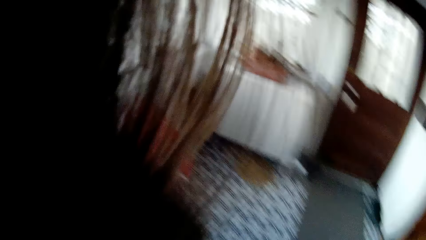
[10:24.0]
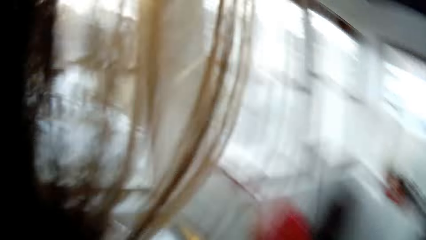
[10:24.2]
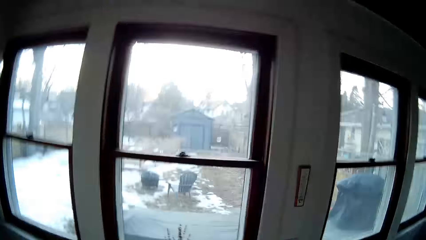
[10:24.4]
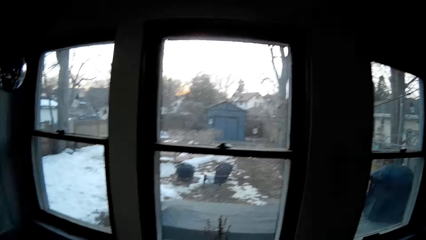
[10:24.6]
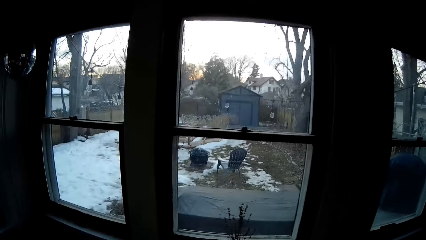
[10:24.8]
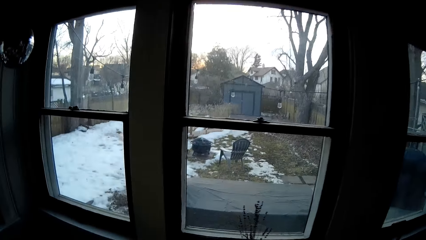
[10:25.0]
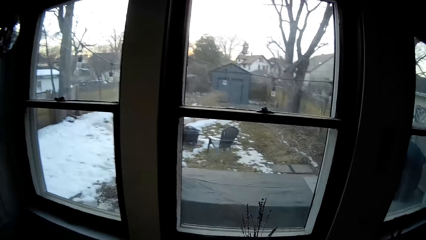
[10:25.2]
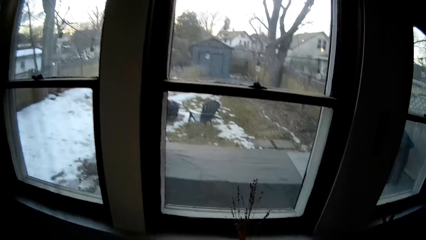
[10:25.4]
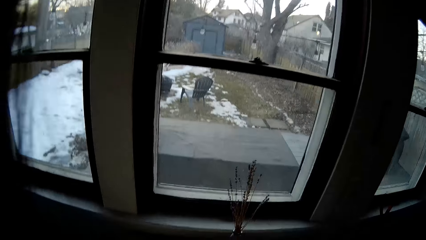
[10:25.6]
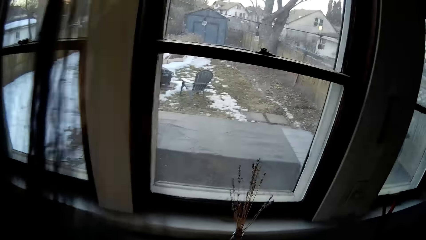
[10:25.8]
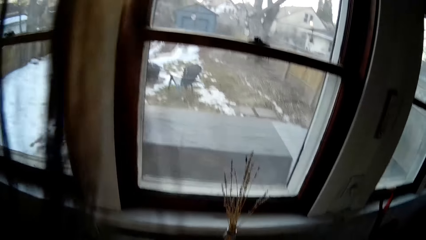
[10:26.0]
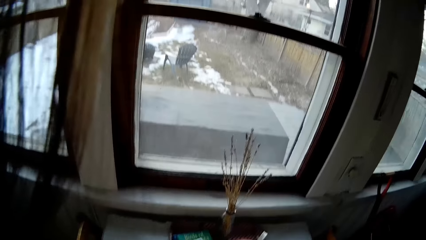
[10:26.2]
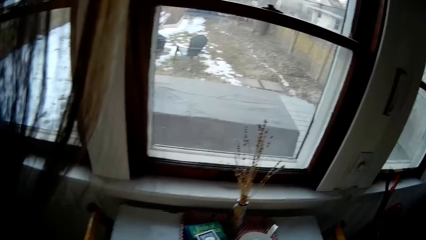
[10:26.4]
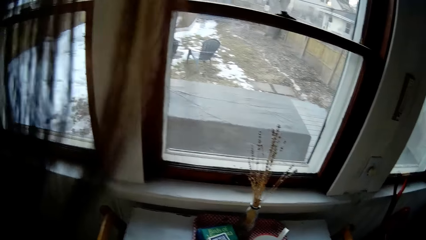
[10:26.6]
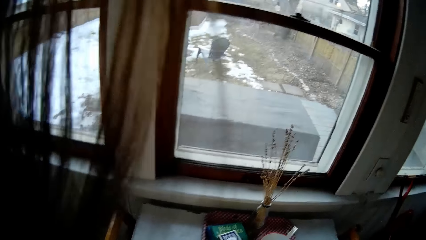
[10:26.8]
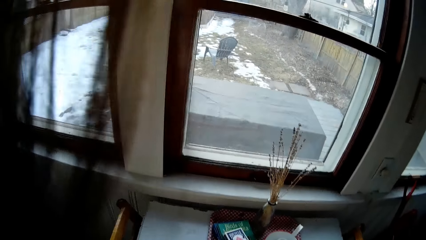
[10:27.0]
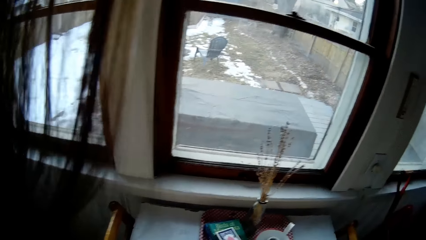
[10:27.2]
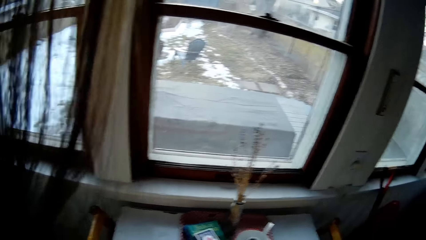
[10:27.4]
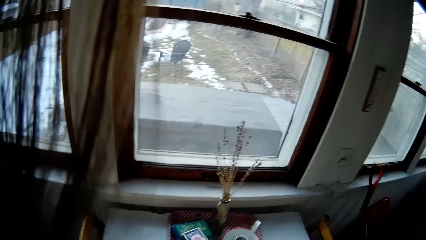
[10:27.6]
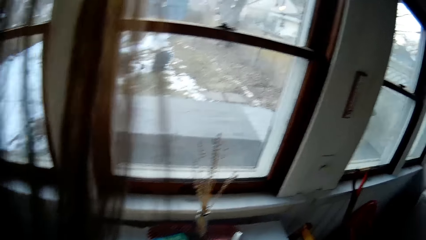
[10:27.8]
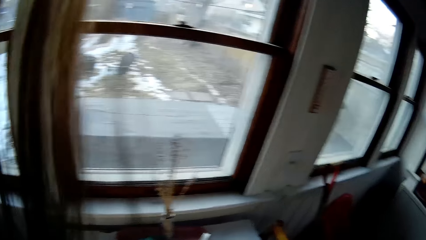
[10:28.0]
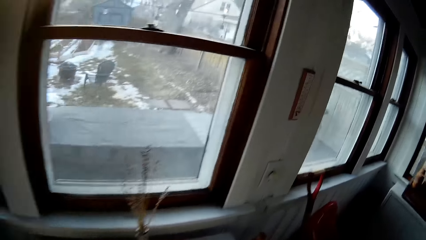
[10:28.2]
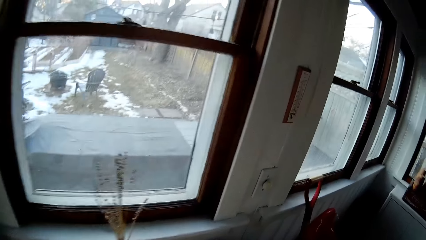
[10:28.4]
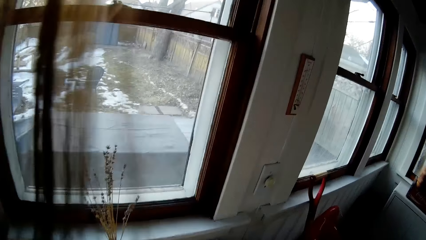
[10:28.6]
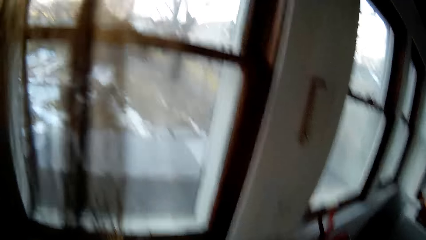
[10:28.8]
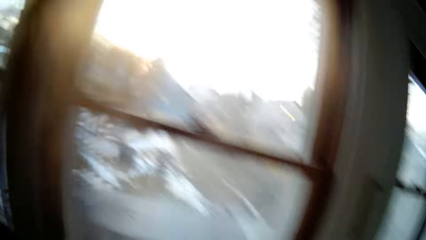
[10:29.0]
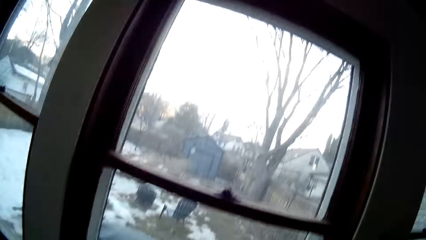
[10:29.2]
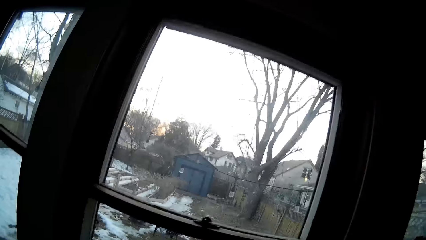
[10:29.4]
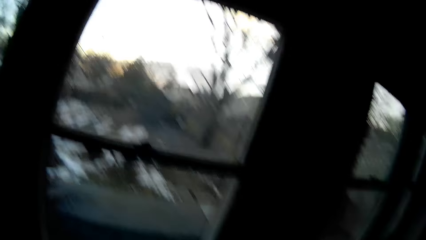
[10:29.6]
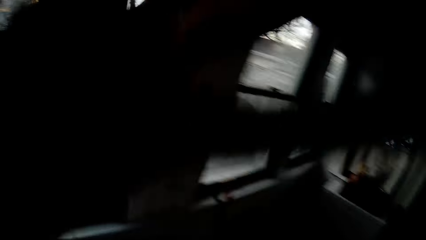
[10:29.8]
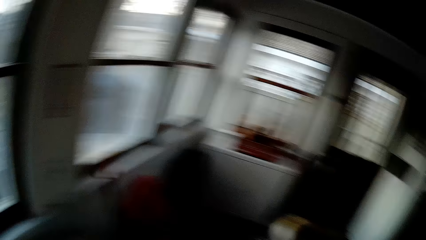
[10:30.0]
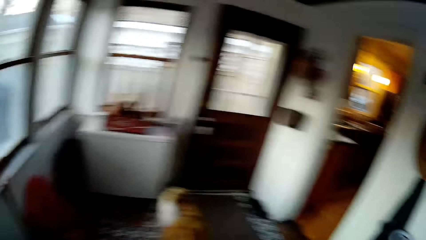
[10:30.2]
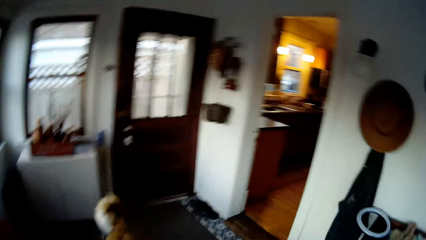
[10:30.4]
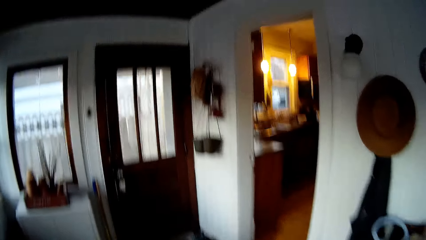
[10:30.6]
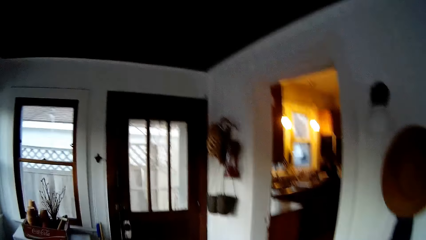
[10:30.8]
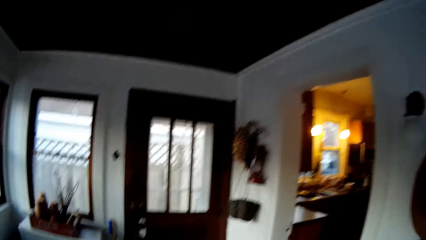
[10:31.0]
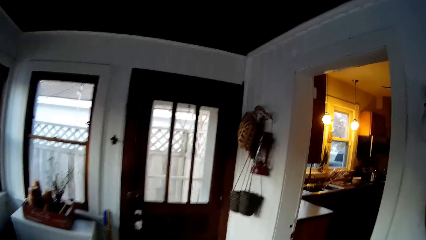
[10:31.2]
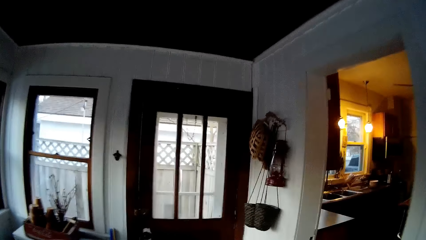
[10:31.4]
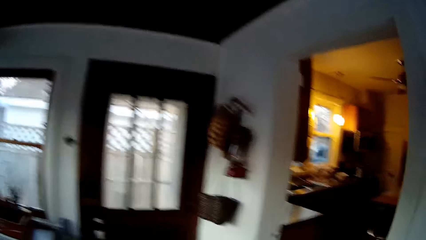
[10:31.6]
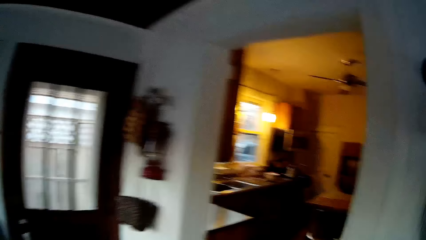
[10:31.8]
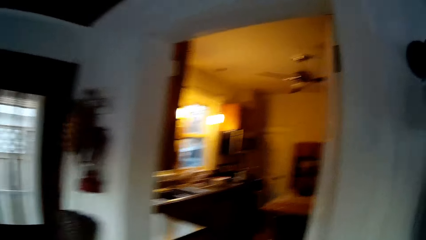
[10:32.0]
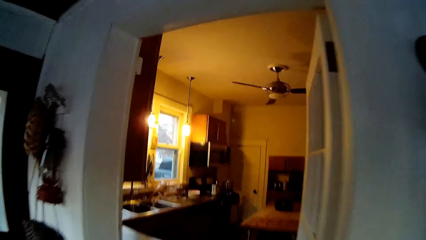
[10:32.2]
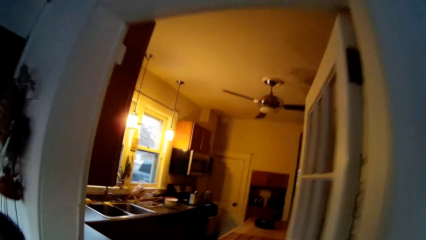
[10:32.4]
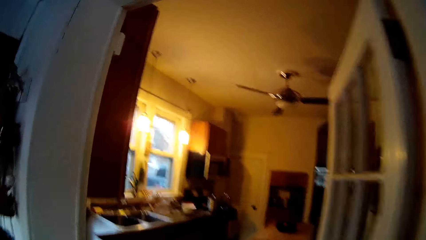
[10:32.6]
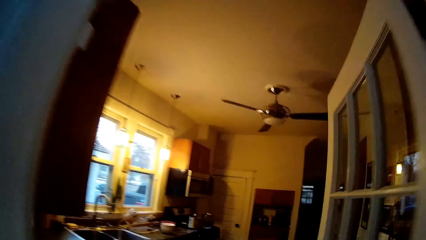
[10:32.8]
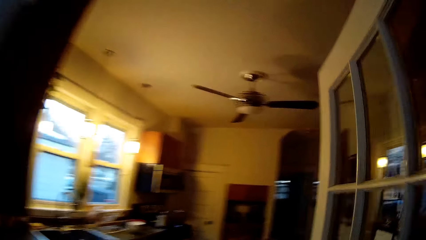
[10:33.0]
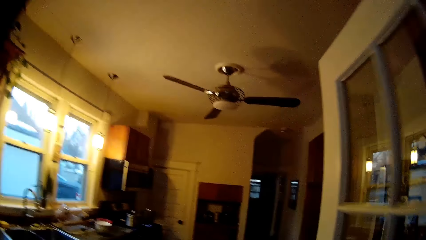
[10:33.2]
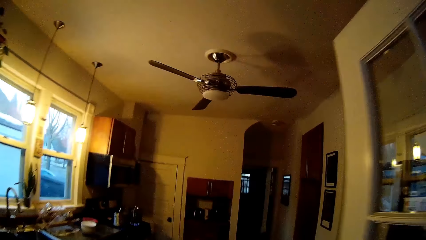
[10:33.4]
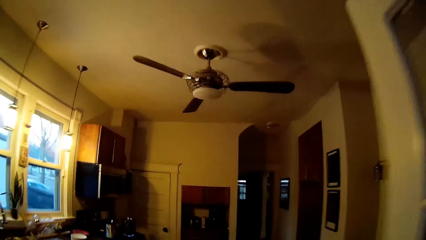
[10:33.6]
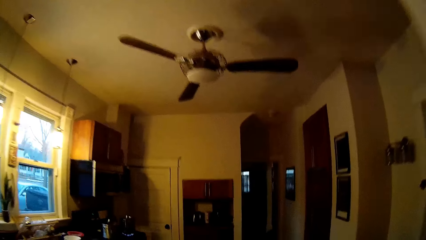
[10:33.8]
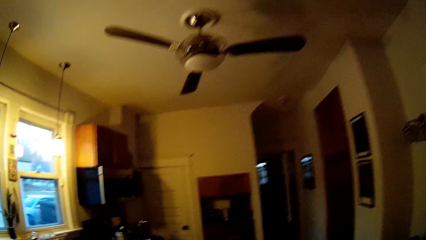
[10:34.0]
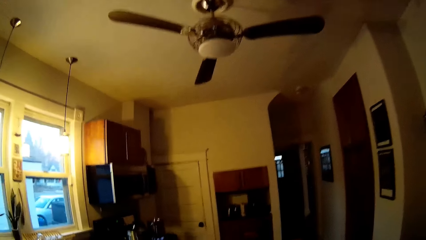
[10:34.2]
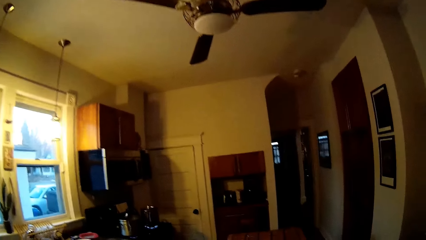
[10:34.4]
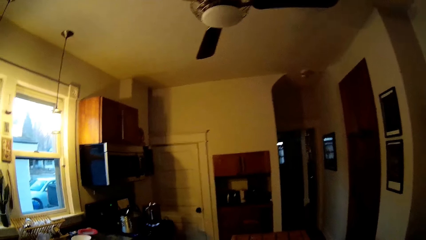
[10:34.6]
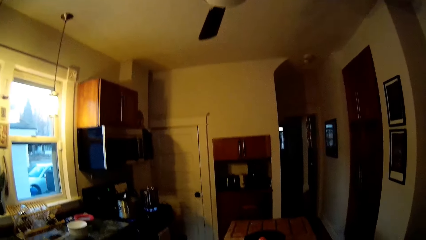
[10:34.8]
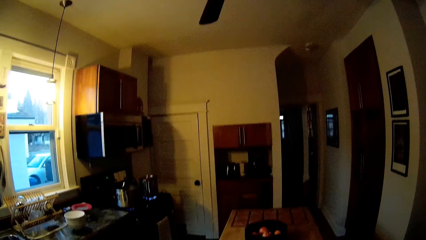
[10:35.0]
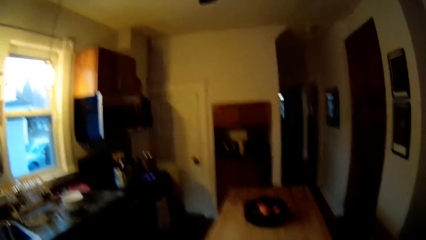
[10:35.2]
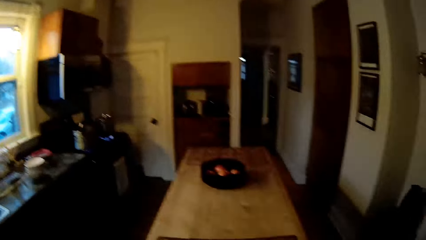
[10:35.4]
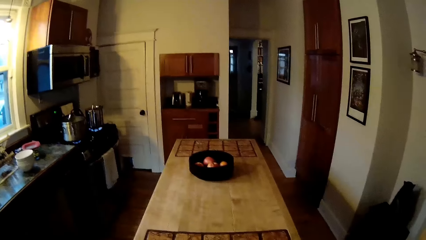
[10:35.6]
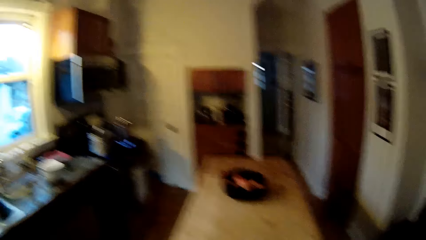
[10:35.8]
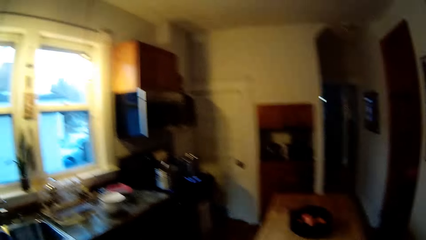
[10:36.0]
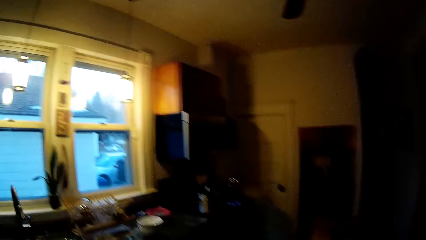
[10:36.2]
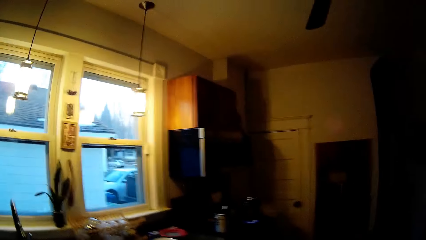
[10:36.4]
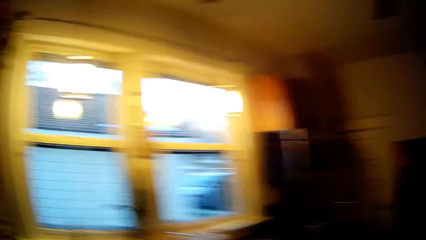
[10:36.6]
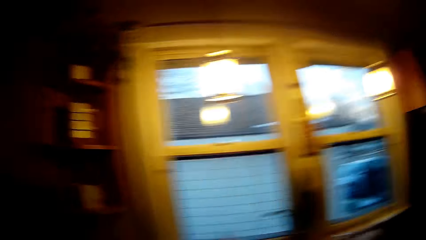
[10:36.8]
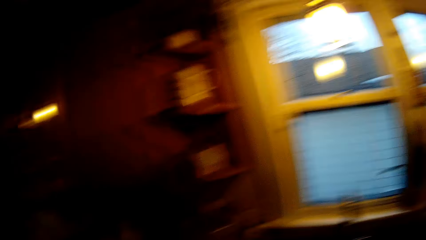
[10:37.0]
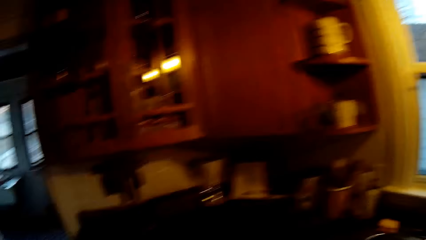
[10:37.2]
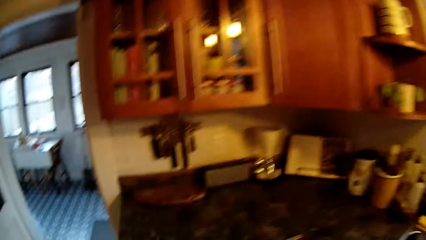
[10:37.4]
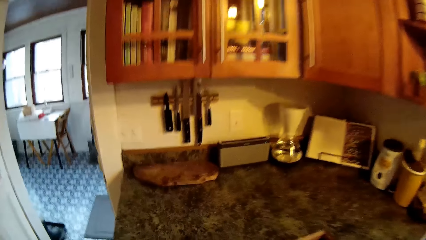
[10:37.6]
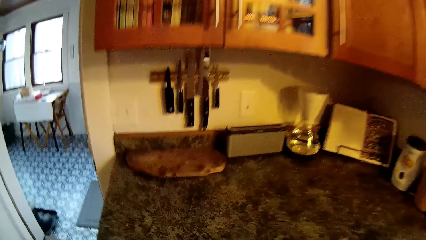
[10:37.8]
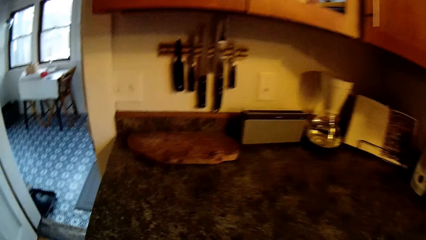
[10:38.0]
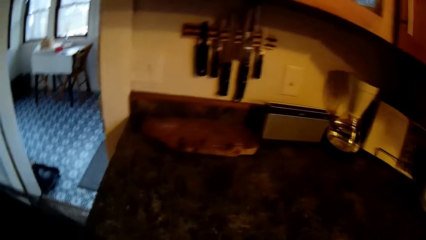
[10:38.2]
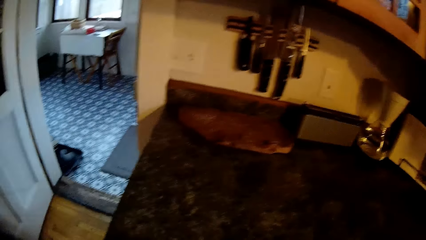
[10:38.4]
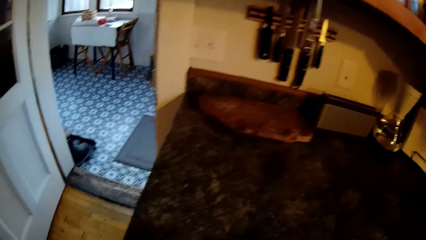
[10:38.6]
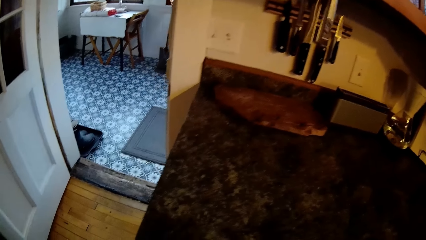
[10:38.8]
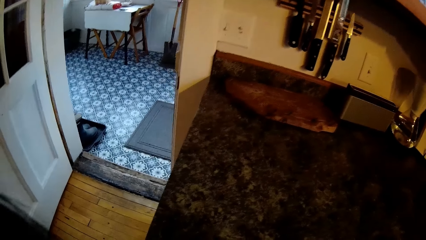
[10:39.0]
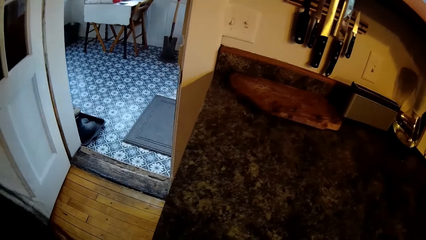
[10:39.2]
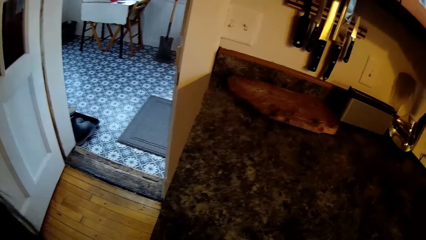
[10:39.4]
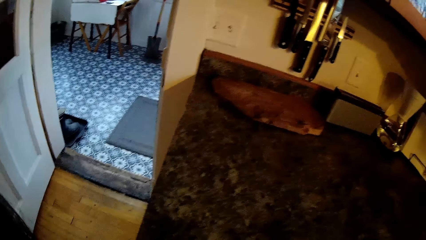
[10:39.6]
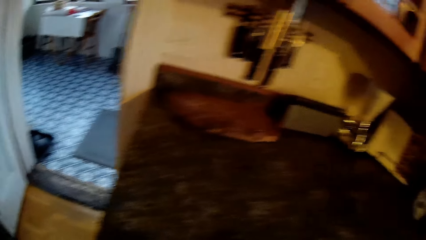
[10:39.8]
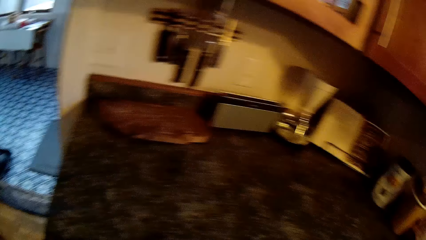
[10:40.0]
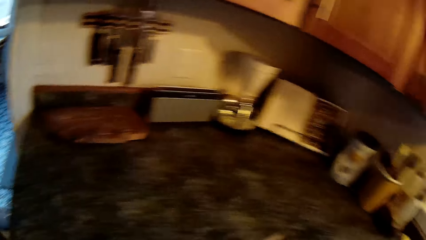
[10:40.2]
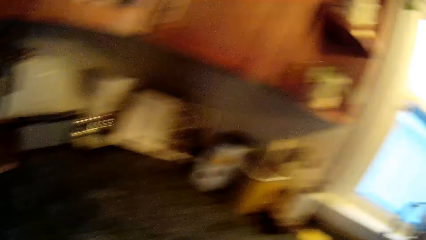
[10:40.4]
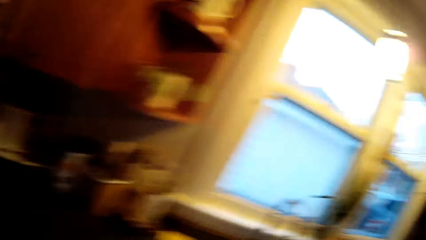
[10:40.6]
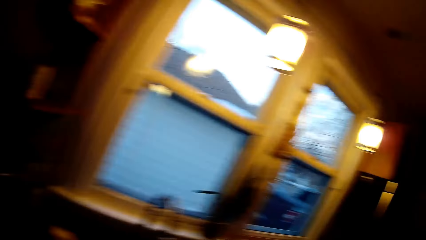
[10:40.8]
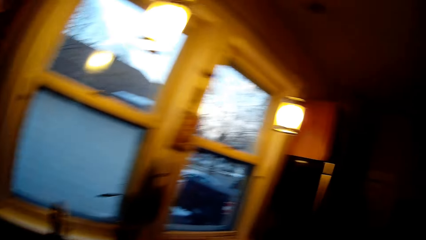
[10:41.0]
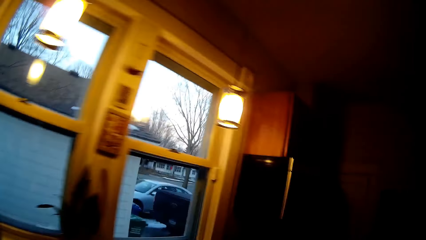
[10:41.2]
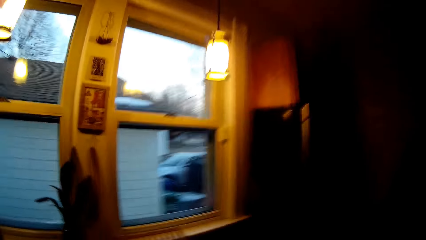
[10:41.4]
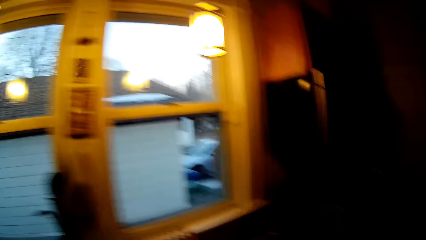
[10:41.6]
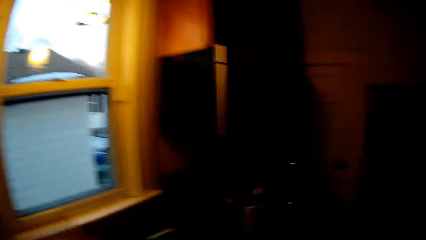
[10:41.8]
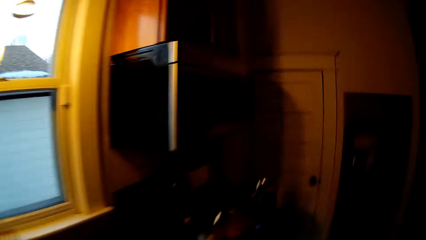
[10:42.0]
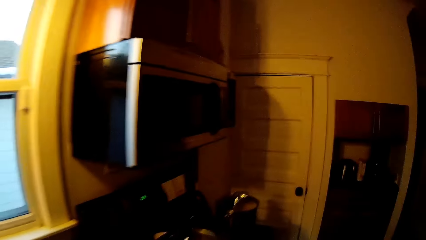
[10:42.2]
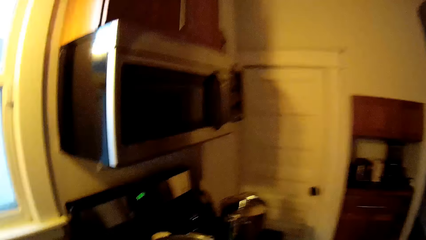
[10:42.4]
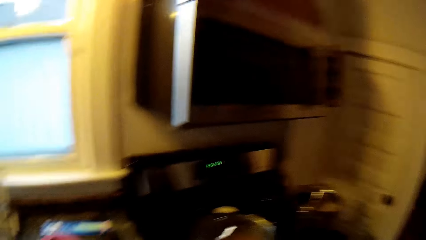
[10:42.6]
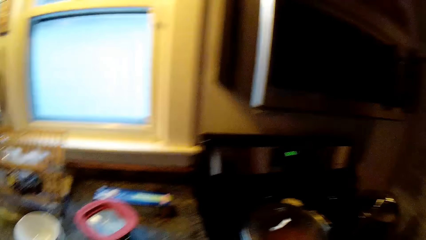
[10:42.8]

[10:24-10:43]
The camera wearer walks towards the kitchen.
